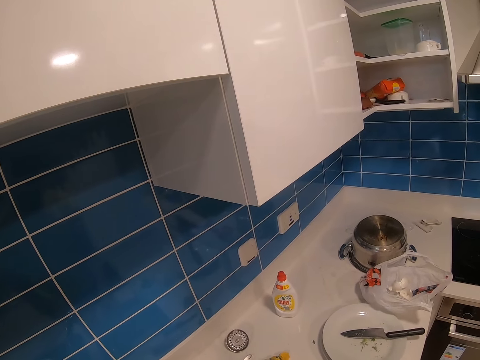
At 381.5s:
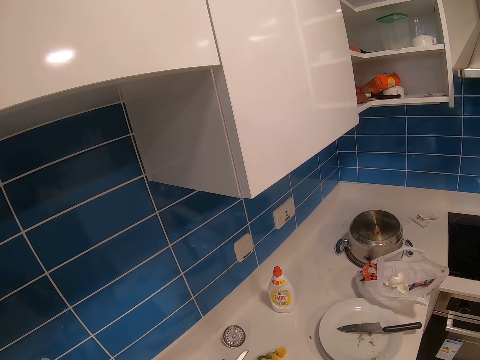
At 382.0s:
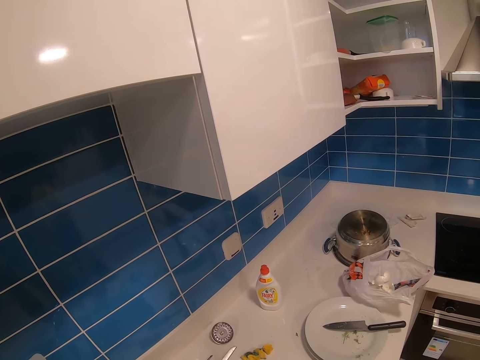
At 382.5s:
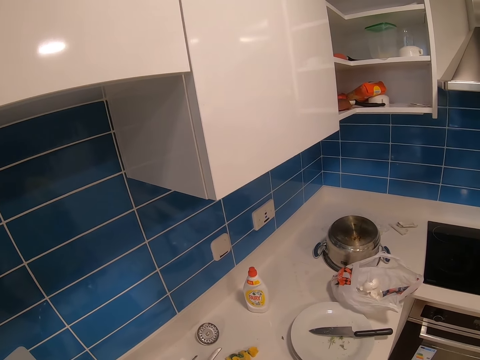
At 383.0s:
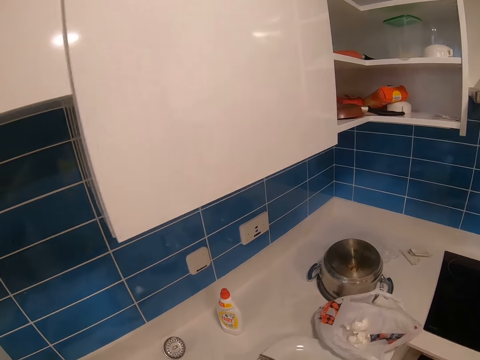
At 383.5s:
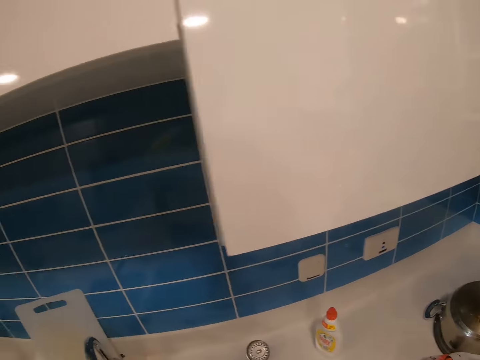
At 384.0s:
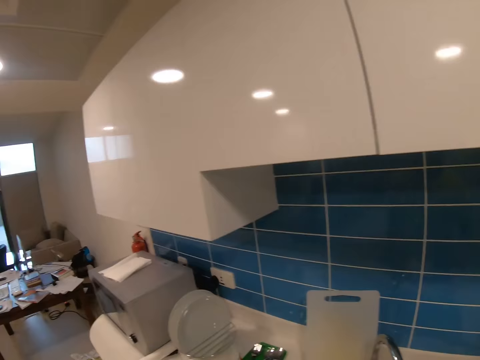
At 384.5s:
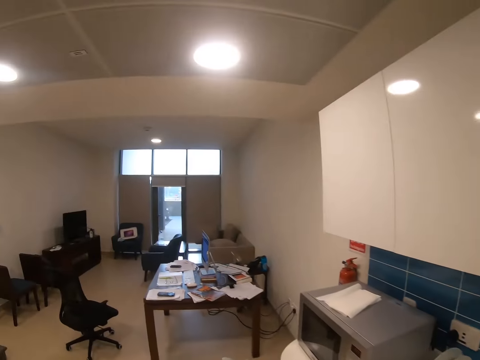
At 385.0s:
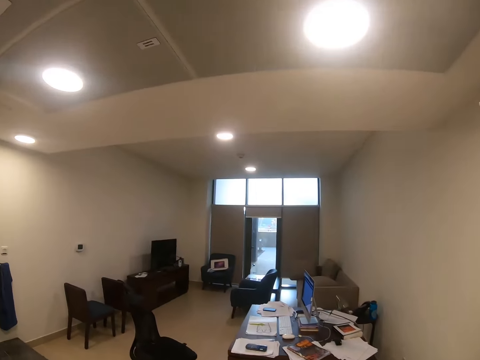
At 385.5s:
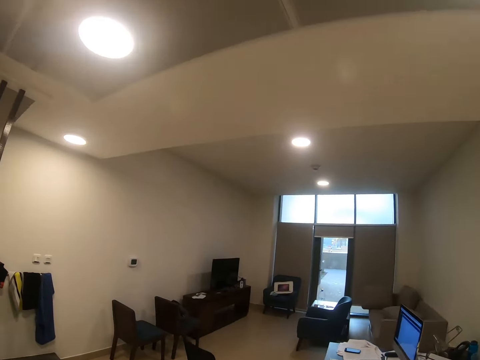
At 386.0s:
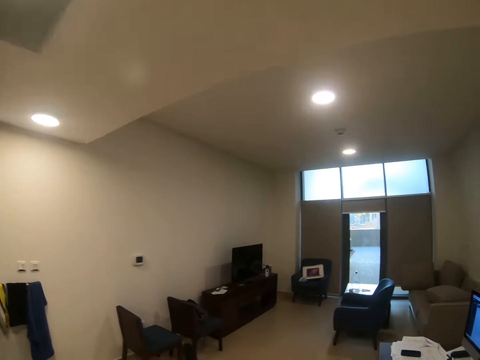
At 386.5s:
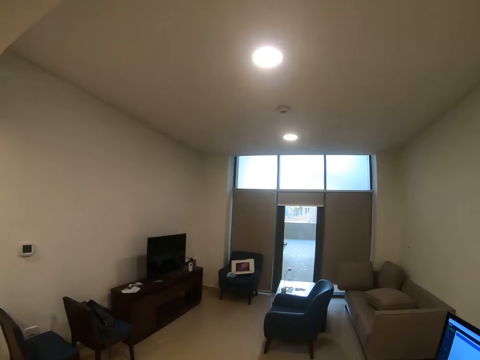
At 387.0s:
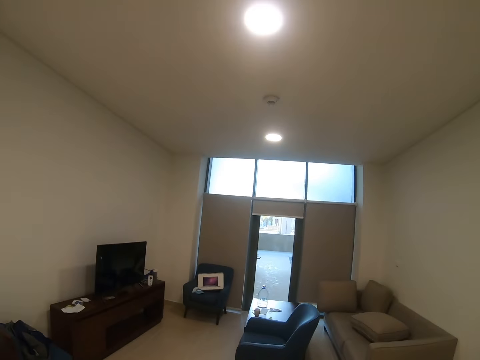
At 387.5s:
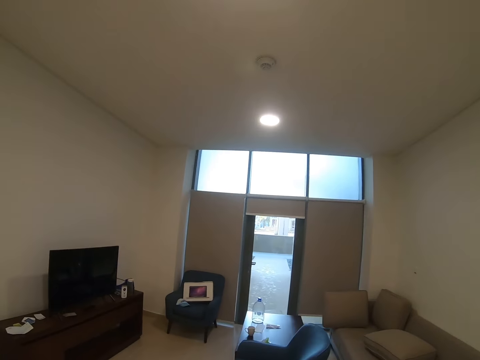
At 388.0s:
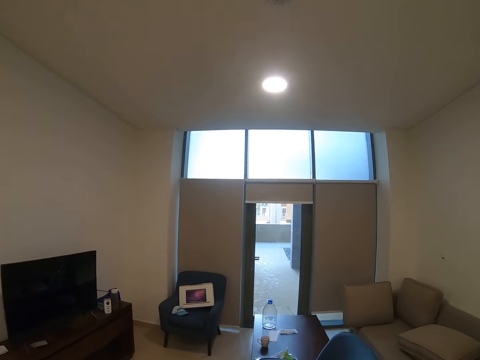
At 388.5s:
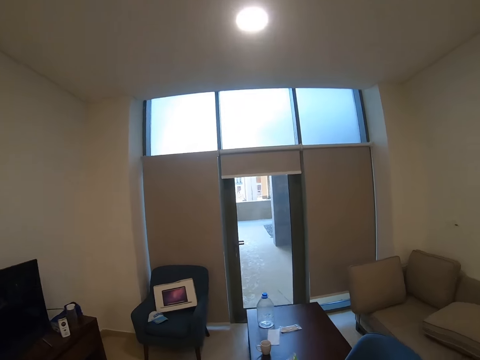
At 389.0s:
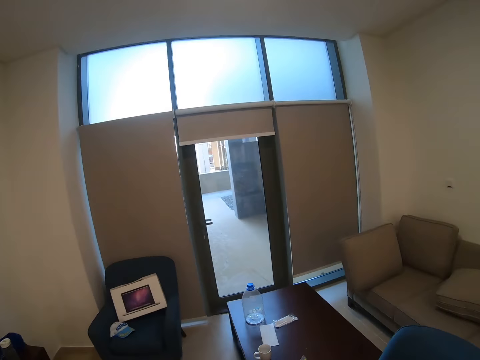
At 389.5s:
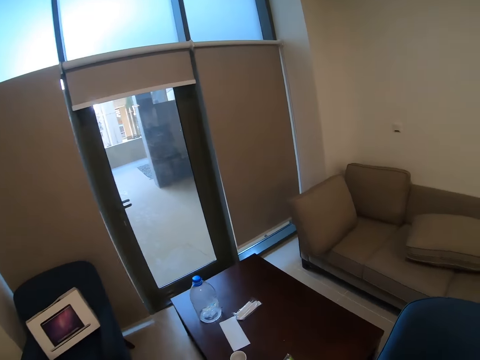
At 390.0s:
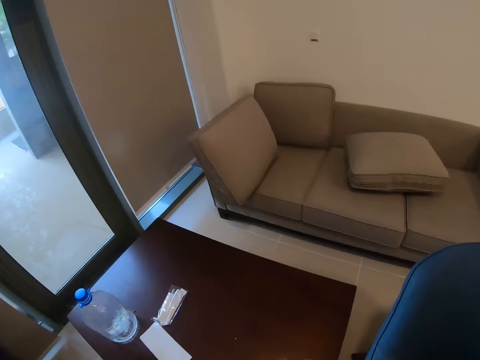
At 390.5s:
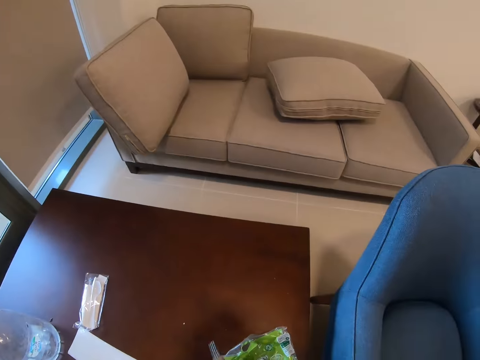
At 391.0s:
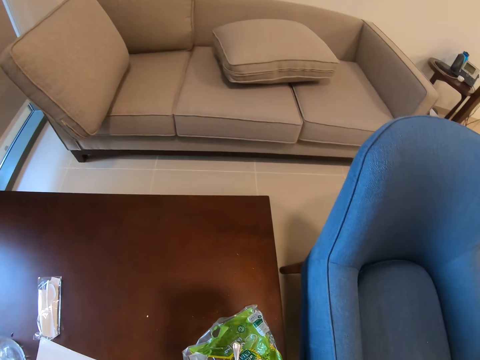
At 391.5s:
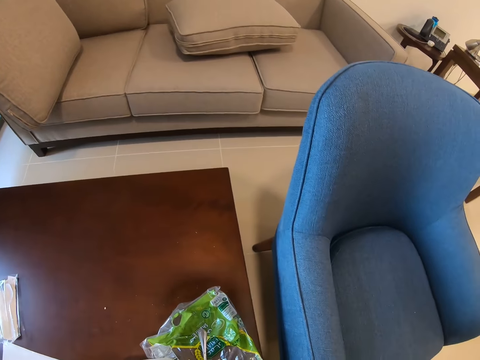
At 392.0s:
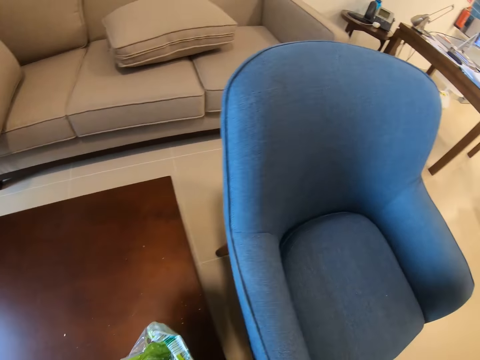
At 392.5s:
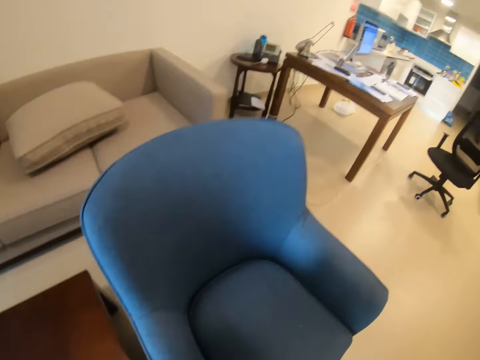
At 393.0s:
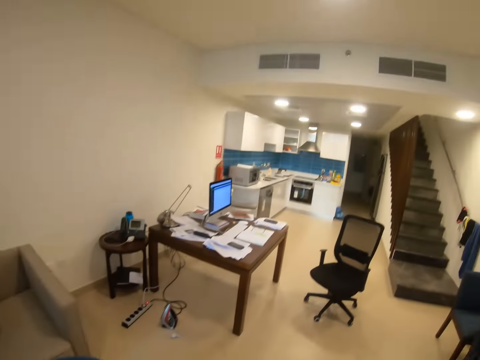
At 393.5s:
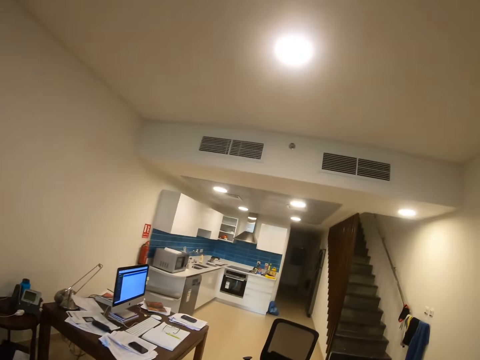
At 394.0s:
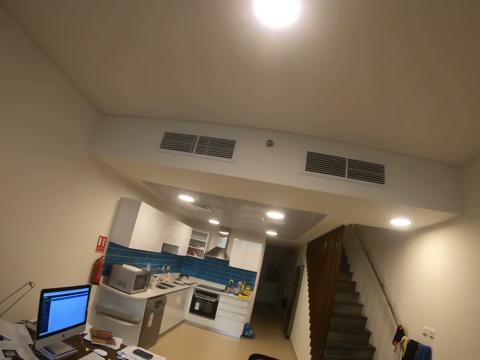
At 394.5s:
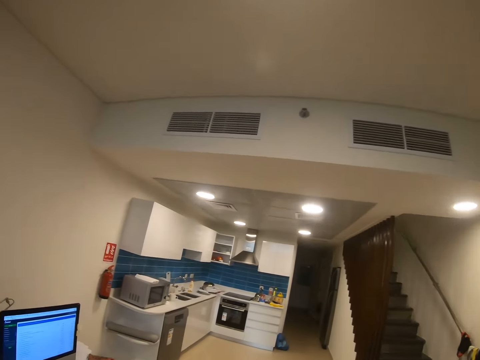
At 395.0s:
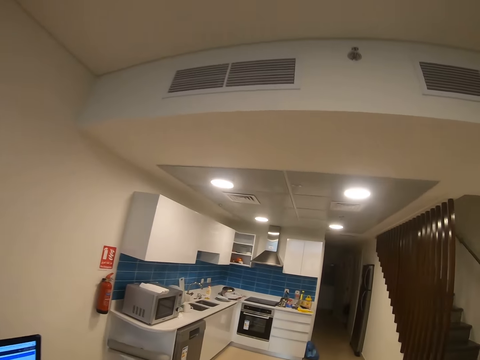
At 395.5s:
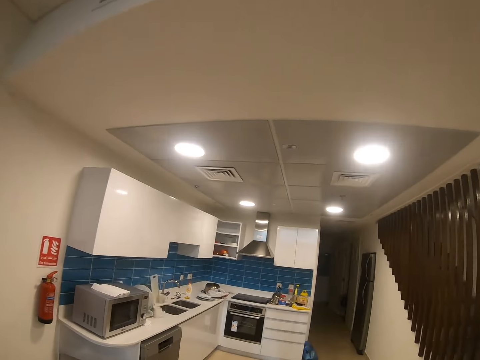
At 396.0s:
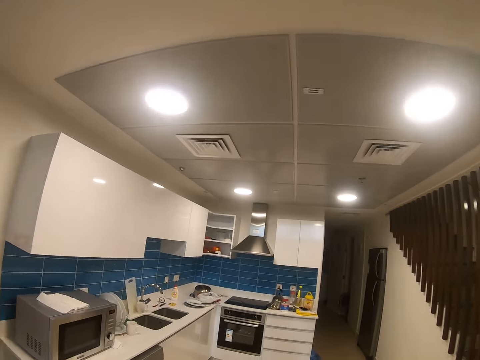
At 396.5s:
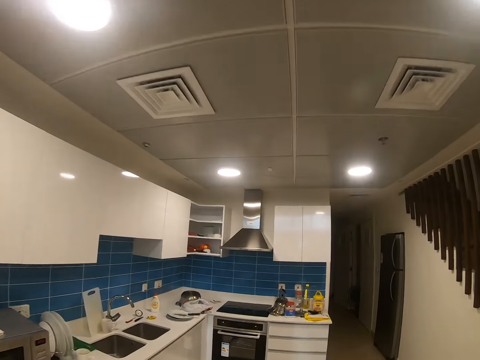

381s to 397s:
The camera wearer walks to the table in the house living area. They pick up the spoon on the table. They drop something on the table. They pick up the nylon packet on the table. They walk to the fridge in the kitchen.

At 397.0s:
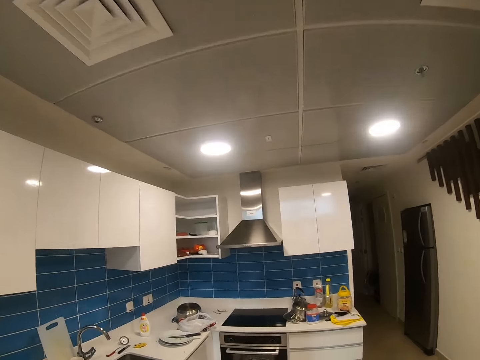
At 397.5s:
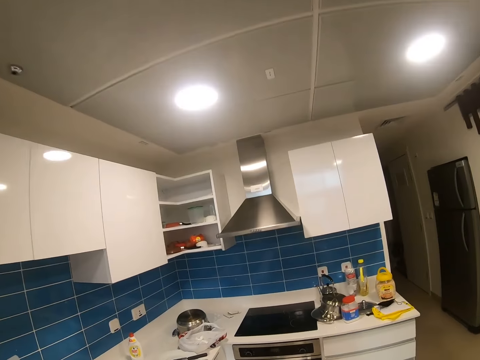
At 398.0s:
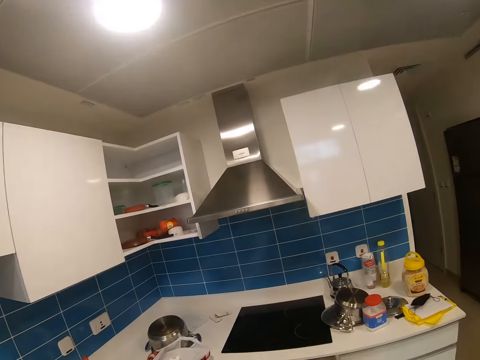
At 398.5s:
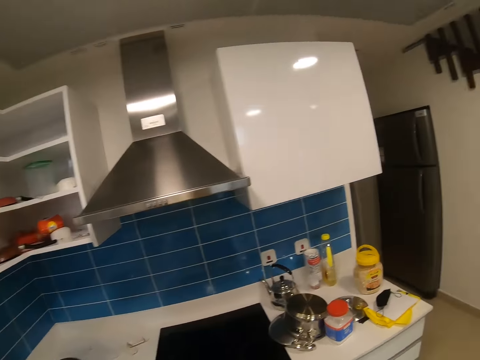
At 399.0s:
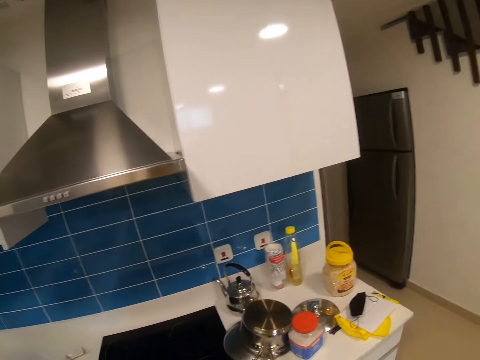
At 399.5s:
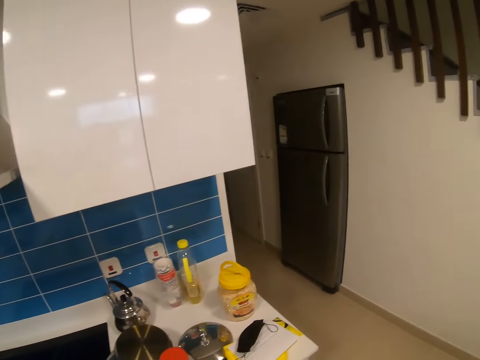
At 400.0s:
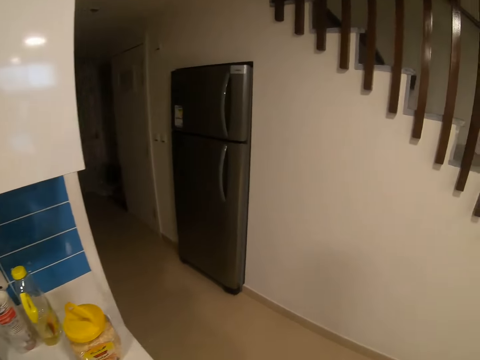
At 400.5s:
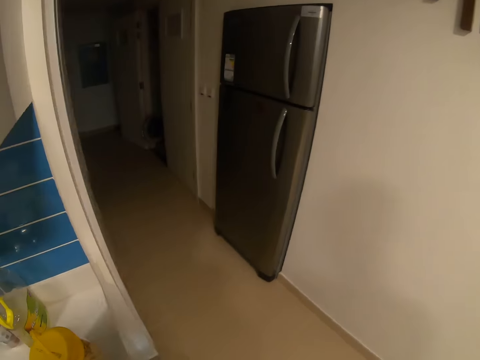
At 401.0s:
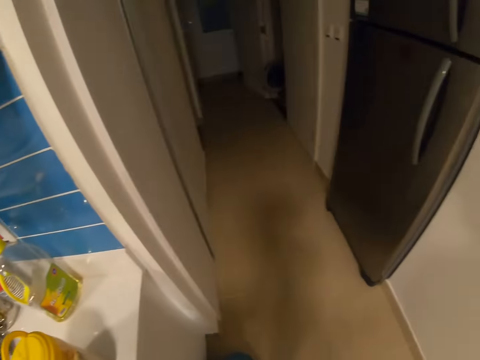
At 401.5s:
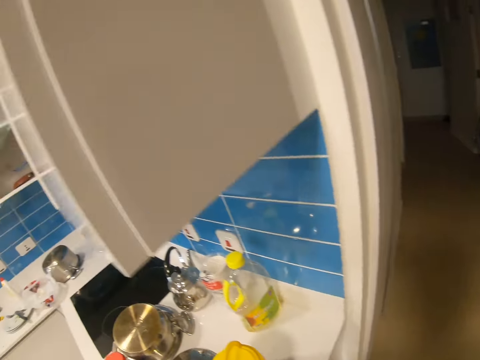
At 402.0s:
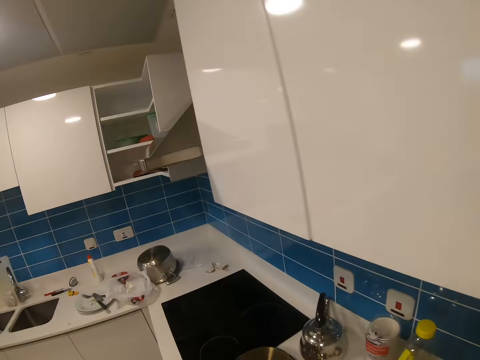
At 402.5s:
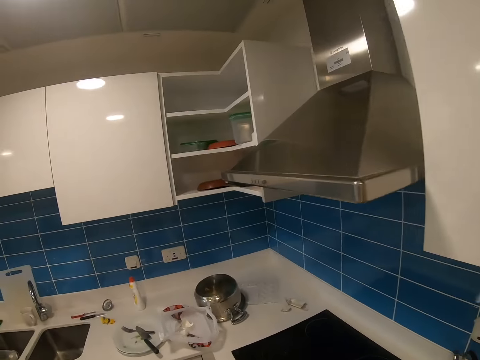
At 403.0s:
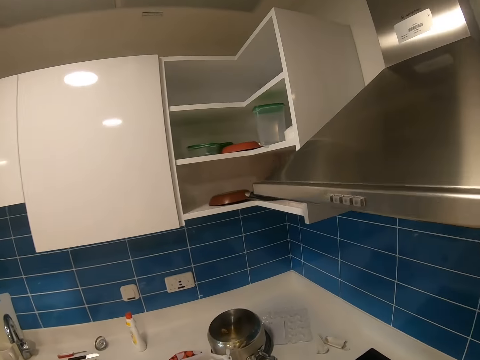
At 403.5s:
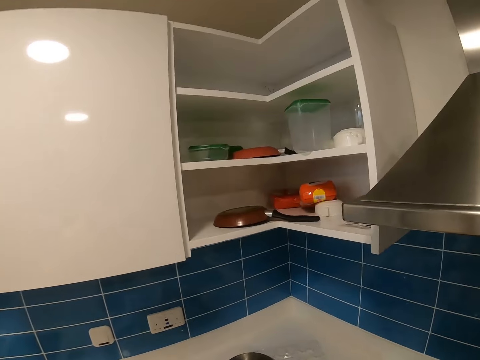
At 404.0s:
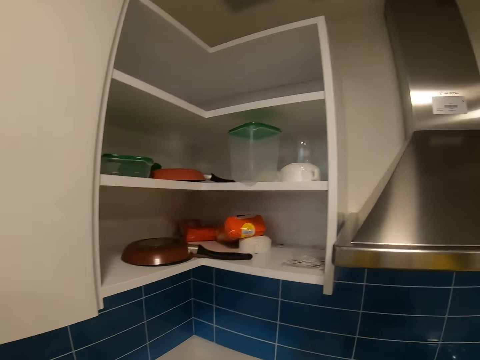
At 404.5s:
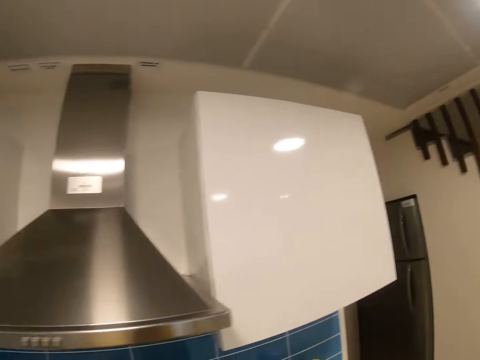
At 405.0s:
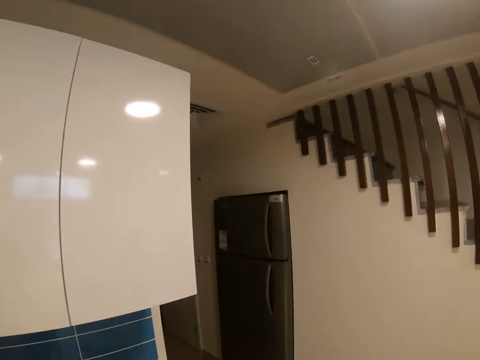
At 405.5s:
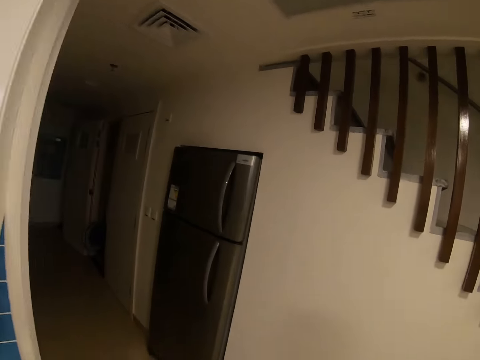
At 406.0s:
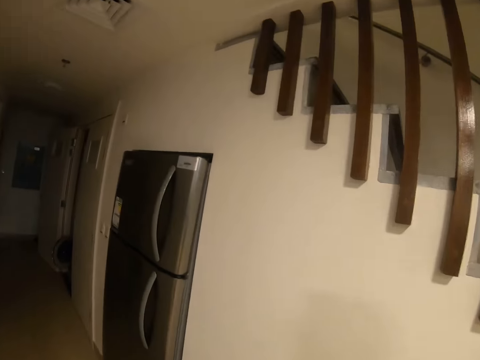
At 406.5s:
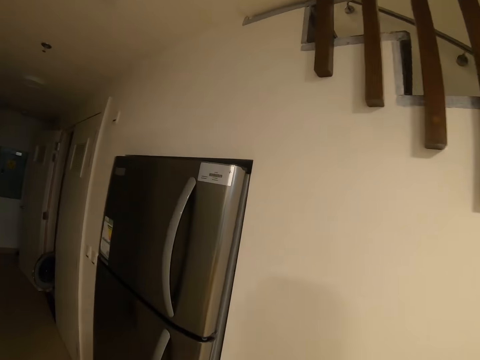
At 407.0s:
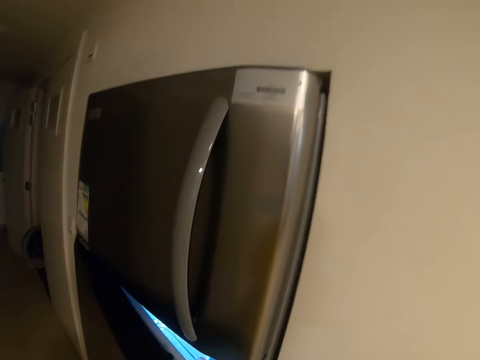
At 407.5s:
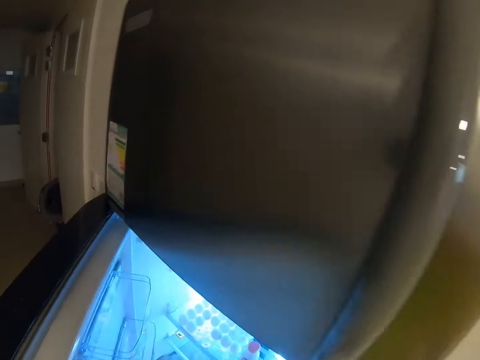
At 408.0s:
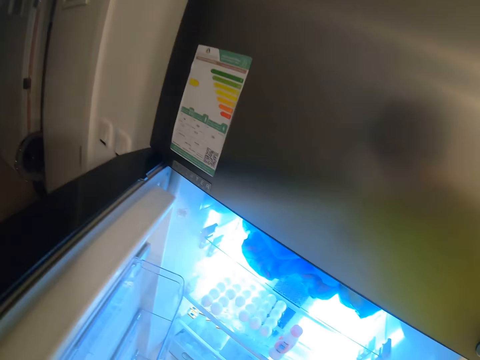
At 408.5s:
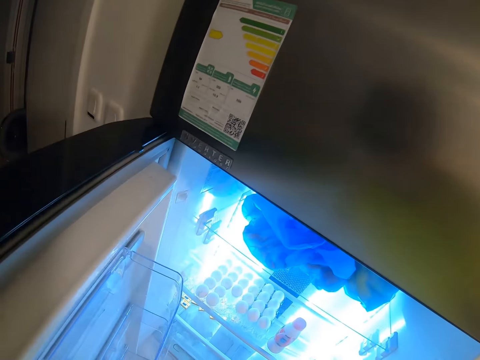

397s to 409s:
The camera wearer drops something on the kitchen countertop. They walk along the kitchen countertop. They walk to the fridge. They open the fridge door.
